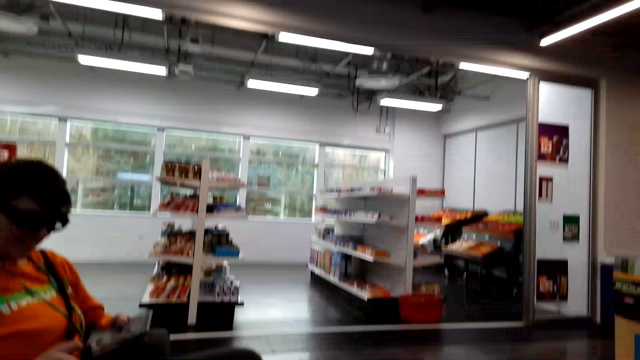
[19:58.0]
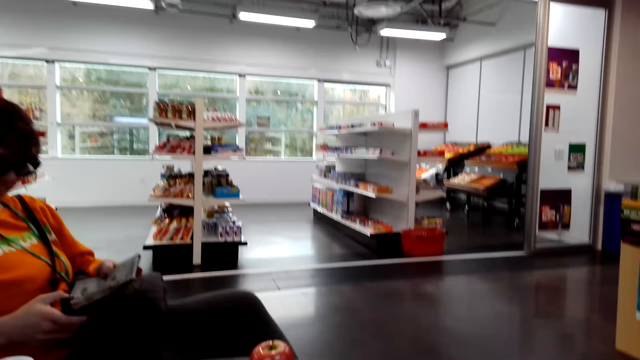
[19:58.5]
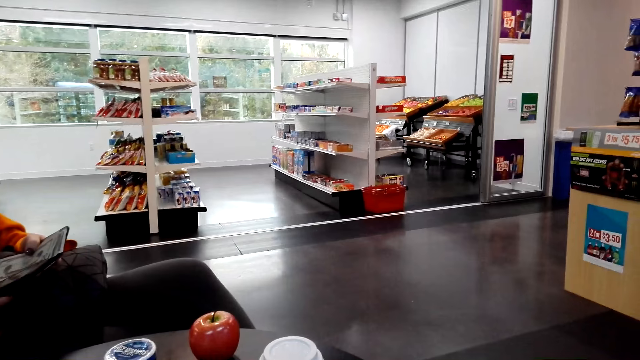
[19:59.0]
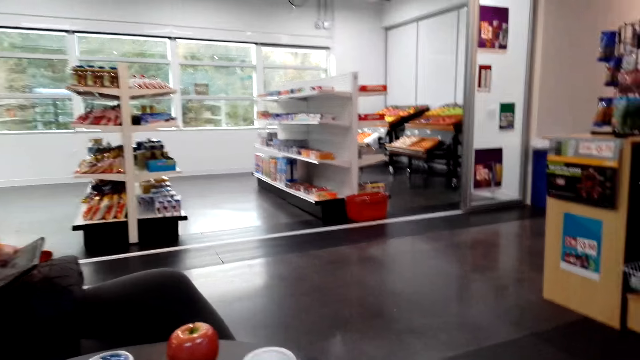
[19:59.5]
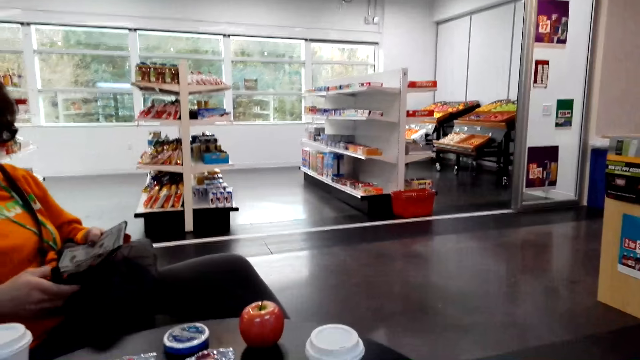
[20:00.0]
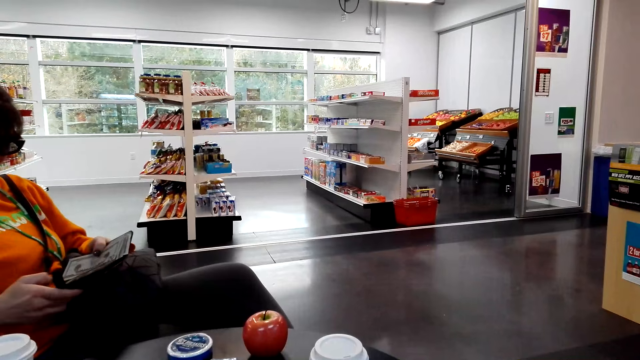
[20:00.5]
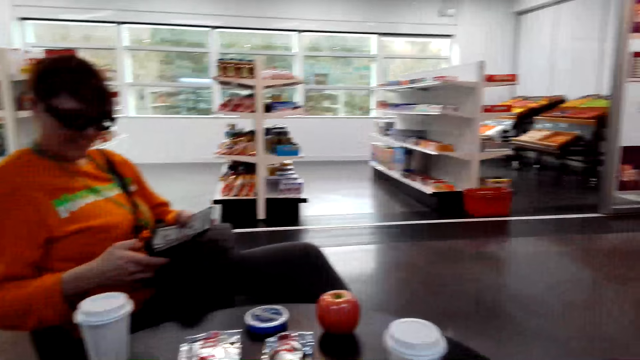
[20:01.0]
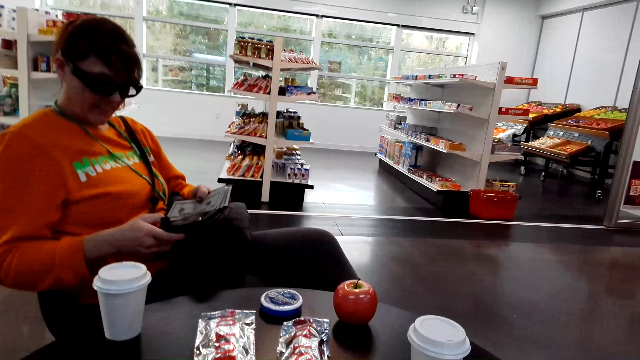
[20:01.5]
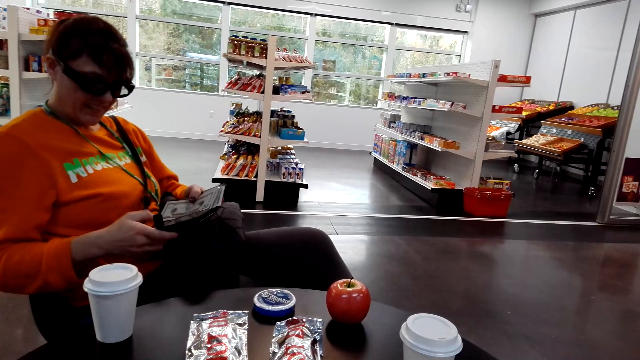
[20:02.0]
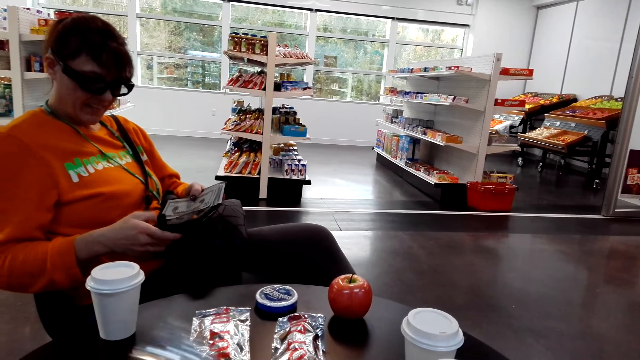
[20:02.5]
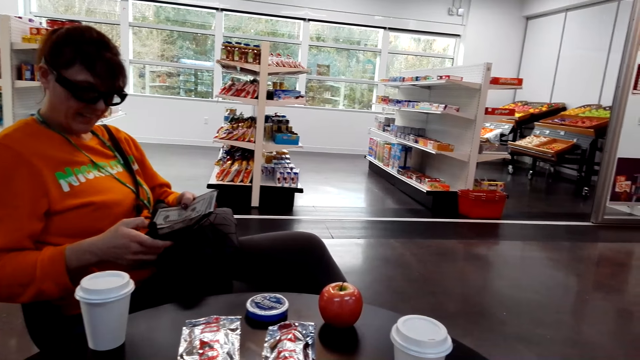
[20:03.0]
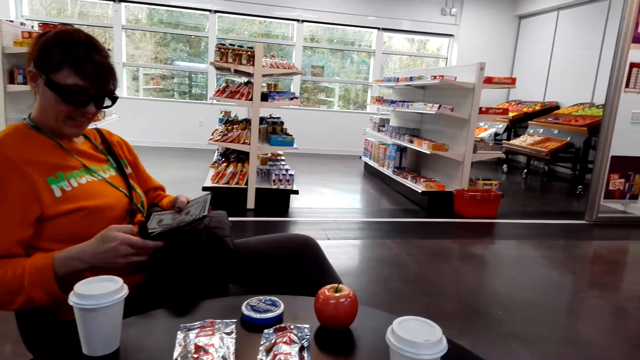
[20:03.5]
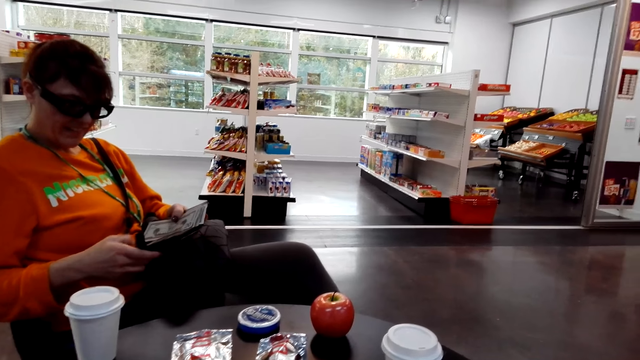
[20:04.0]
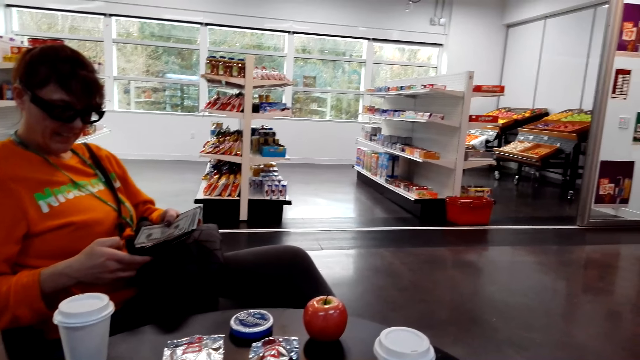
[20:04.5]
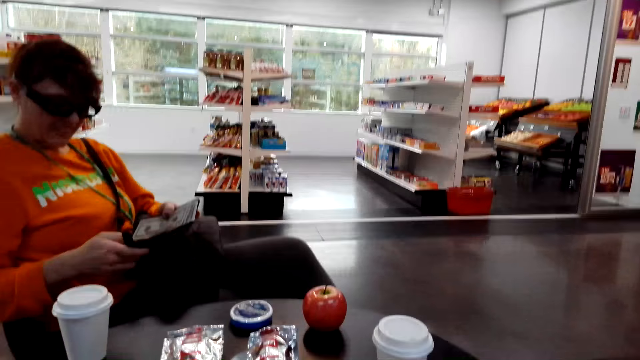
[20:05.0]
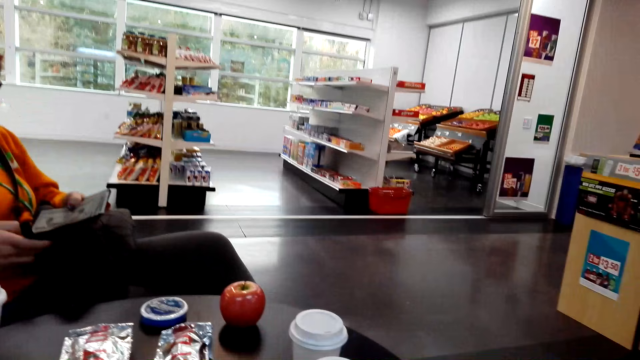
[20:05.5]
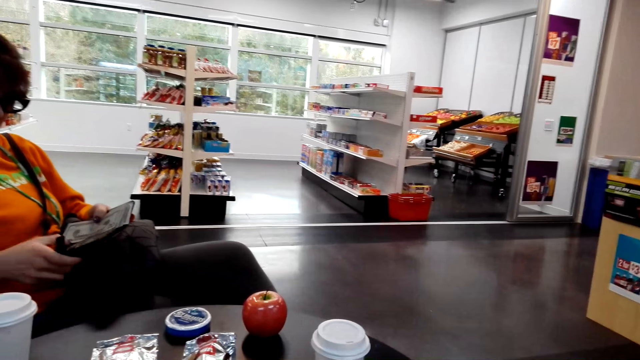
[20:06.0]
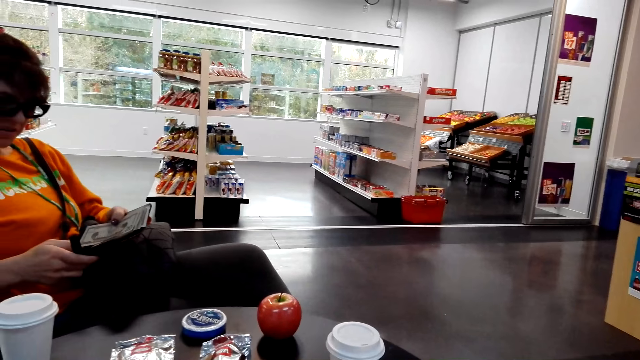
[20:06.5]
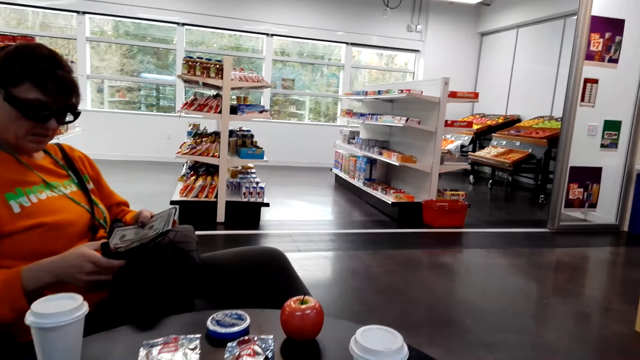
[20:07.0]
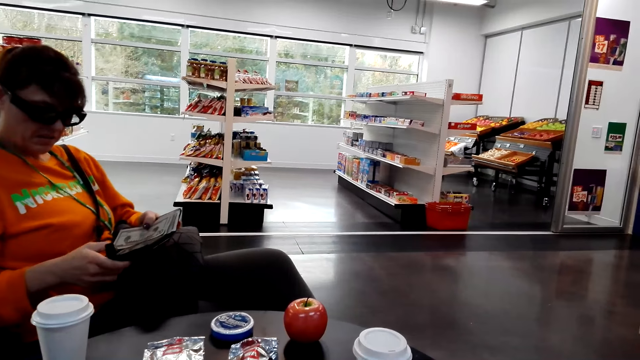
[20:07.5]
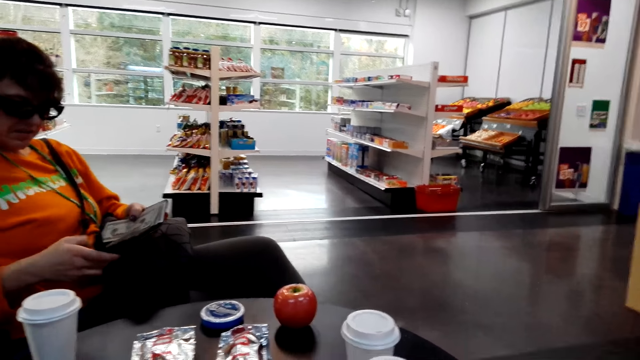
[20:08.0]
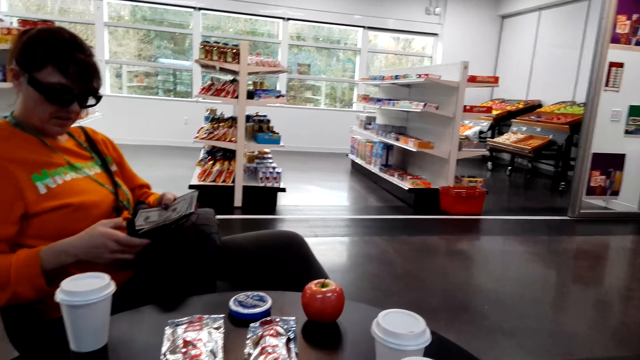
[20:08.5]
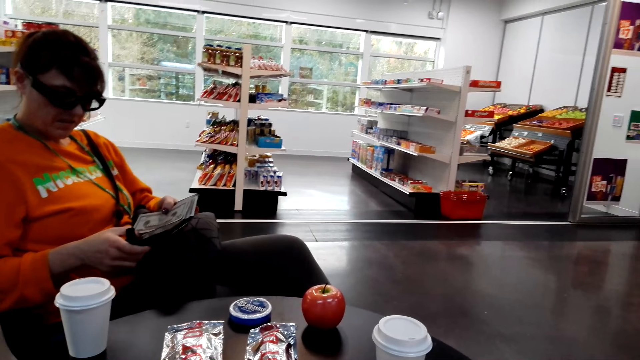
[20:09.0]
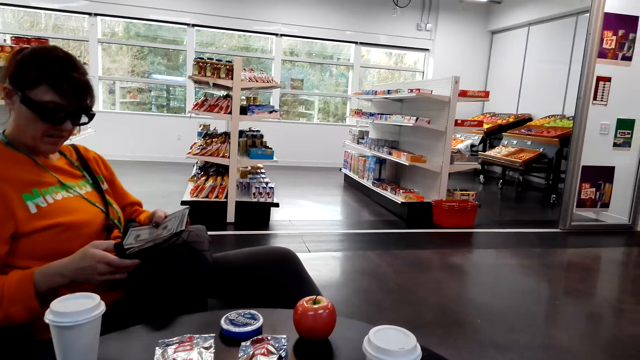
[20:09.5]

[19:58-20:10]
The camera wearer places down a cup. A person operates a phone.

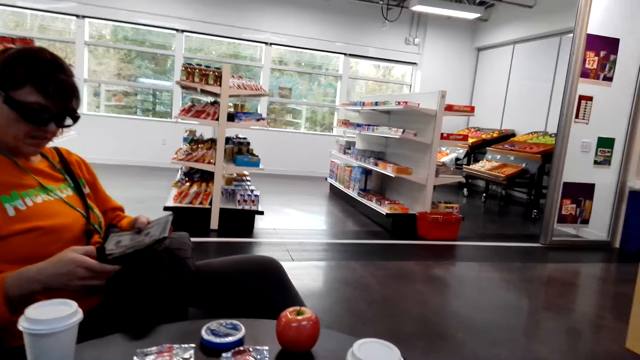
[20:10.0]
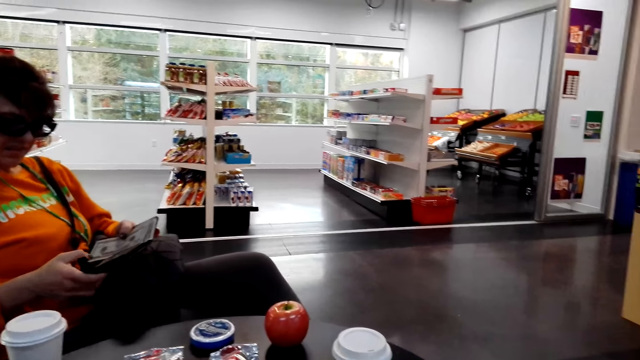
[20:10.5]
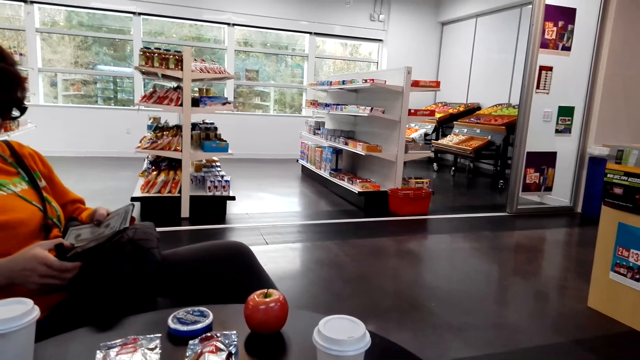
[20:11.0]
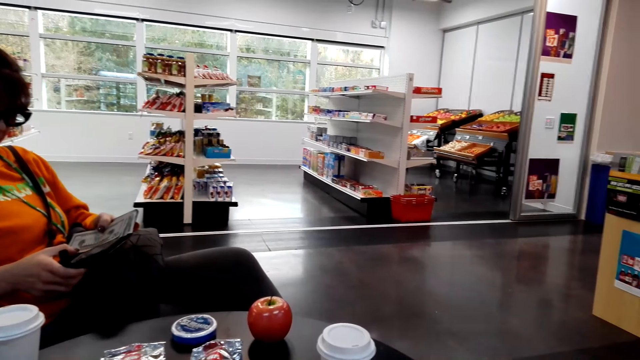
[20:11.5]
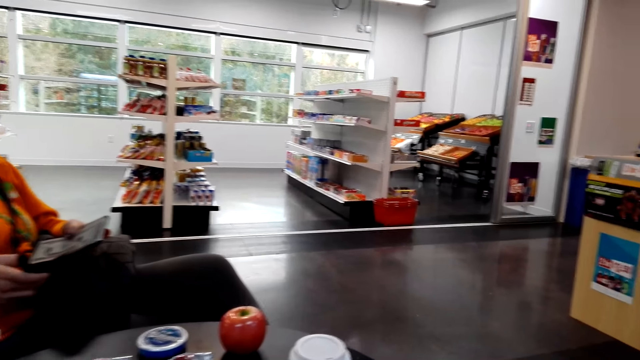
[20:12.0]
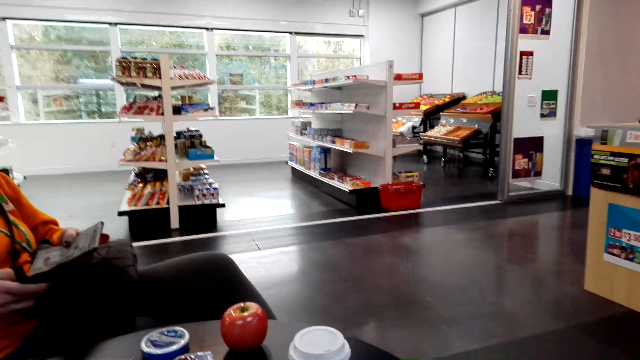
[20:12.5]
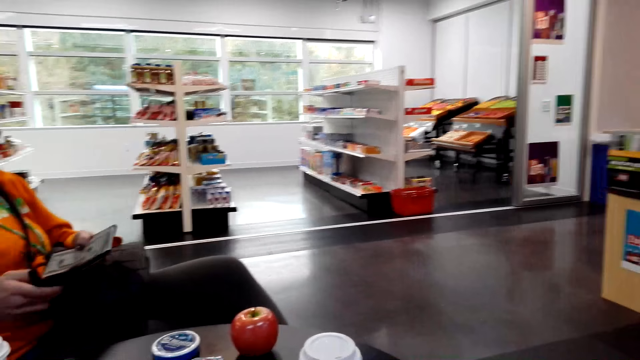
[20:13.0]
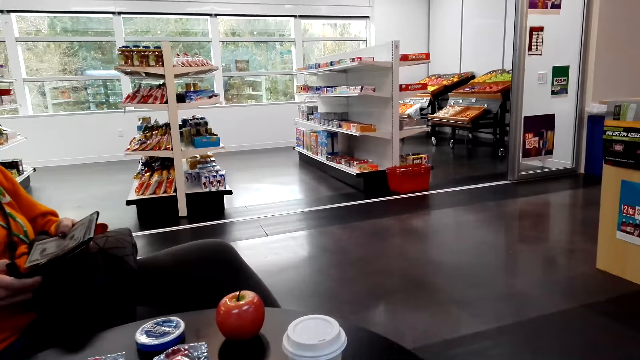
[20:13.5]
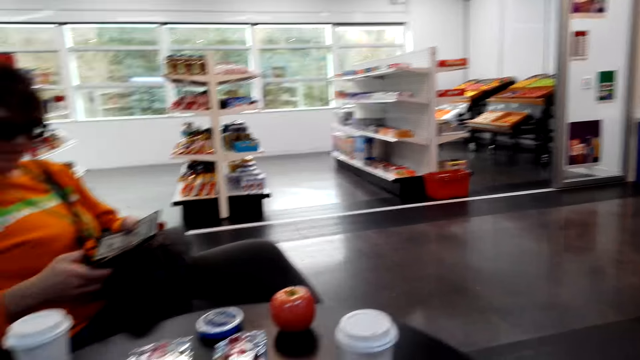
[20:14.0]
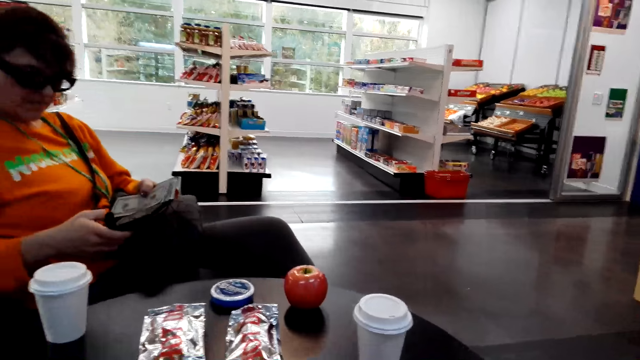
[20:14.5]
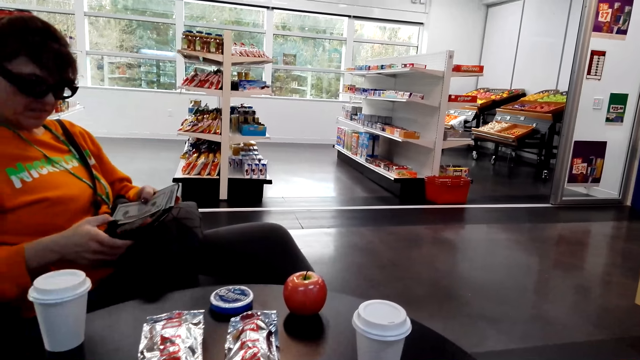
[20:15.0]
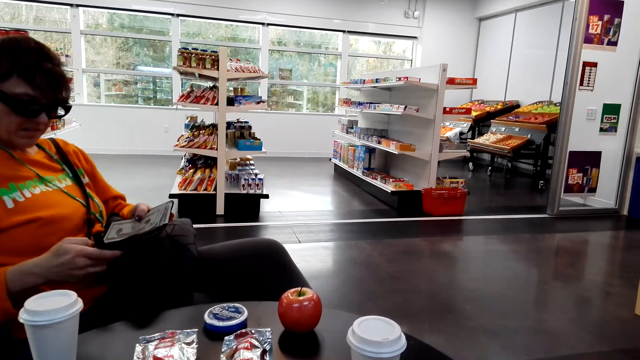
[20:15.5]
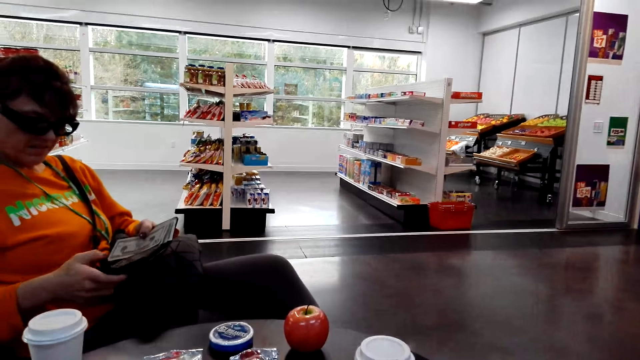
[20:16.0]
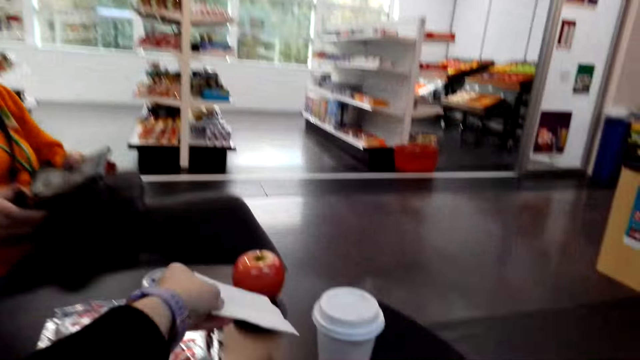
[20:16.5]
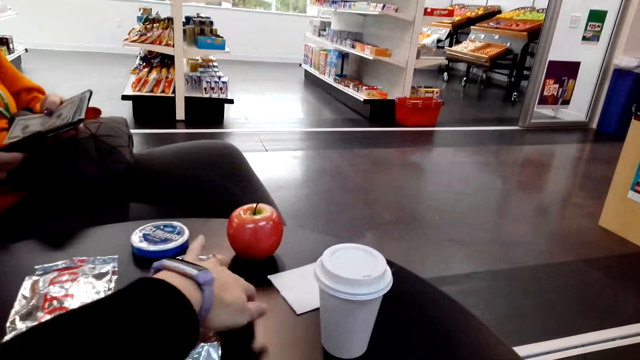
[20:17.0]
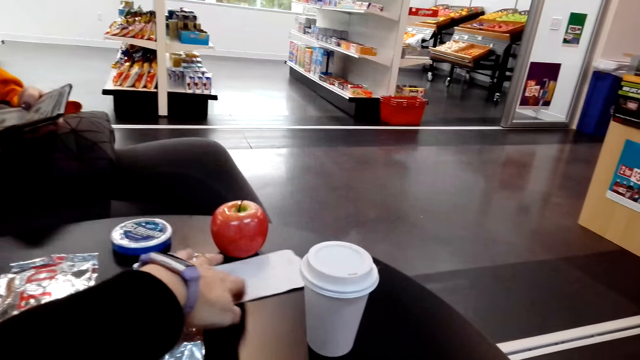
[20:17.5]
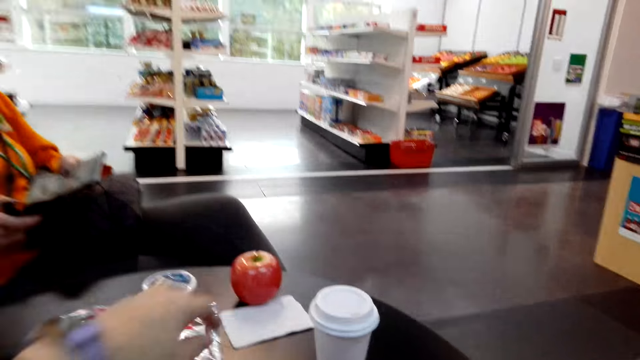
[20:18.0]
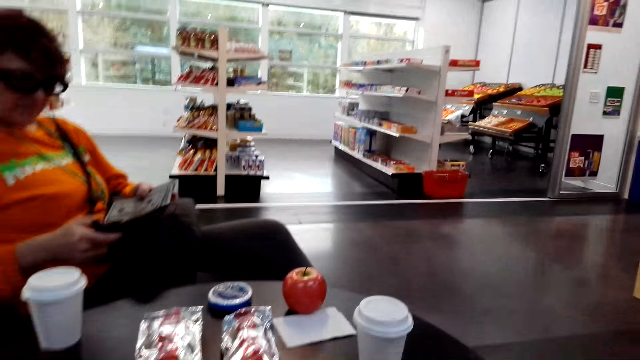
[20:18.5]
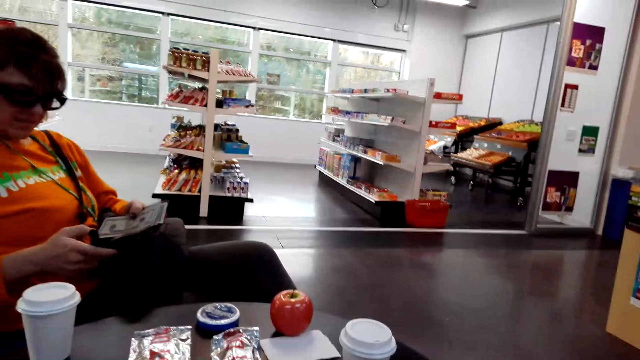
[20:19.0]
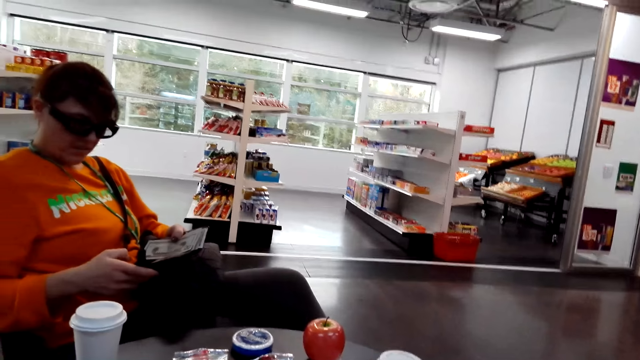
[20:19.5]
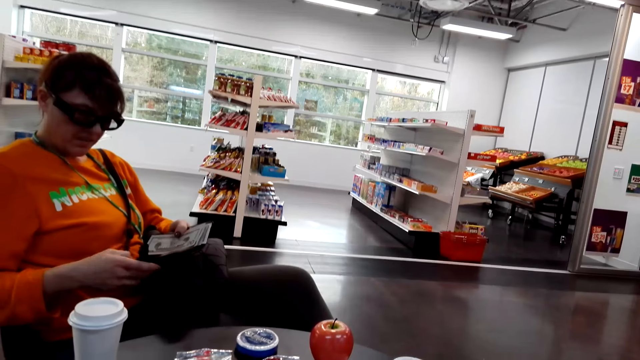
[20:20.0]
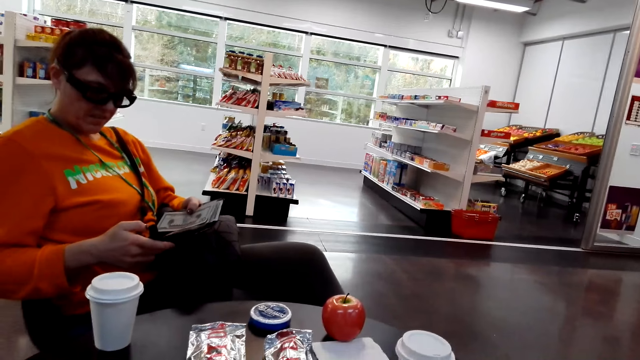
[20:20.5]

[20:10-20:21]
The camera wearer moves a paper. A person operates a phone. The camera wearer drops the paper and puts the paper on the table. They move the paper. The person operates the phone. The camera wearer stares around the shop.
